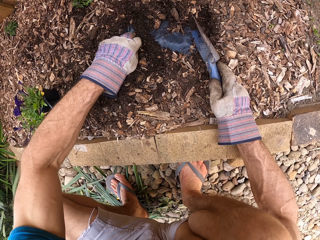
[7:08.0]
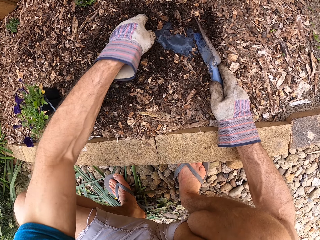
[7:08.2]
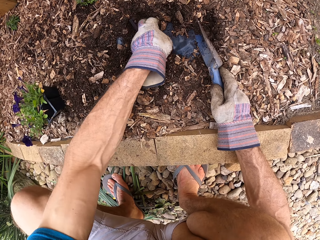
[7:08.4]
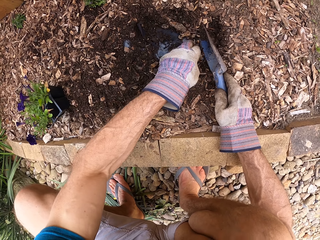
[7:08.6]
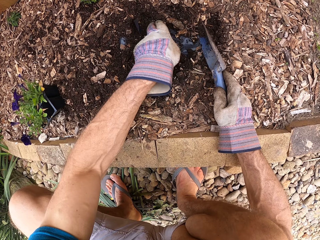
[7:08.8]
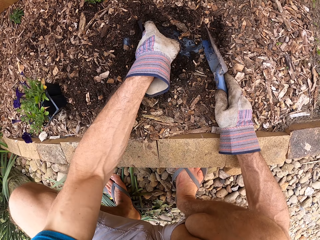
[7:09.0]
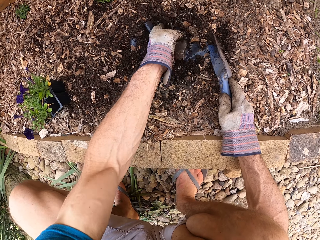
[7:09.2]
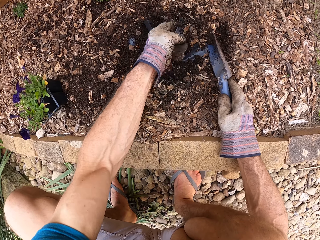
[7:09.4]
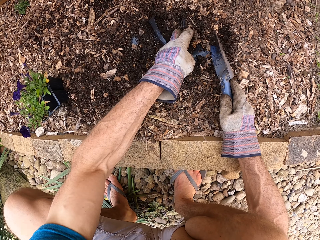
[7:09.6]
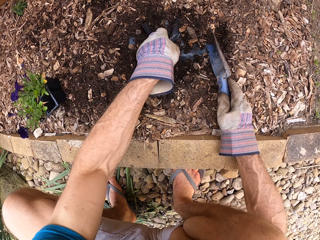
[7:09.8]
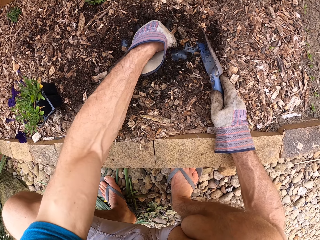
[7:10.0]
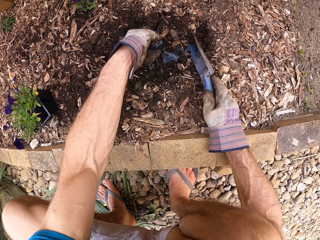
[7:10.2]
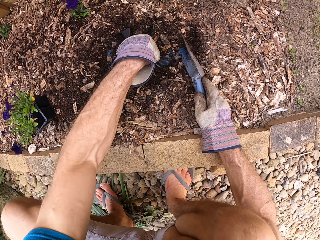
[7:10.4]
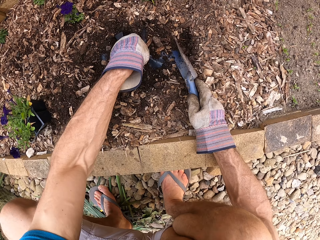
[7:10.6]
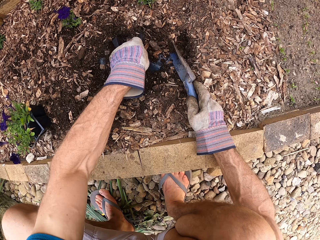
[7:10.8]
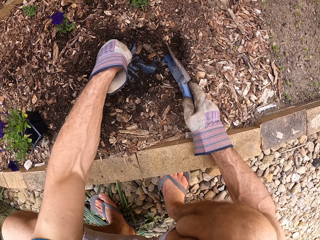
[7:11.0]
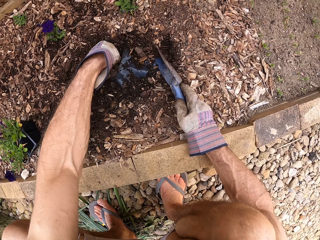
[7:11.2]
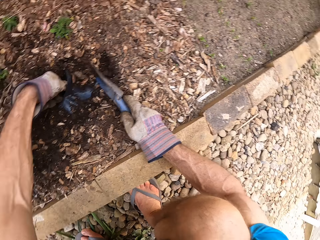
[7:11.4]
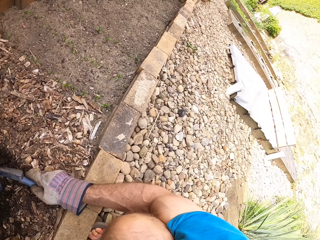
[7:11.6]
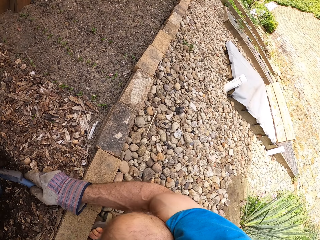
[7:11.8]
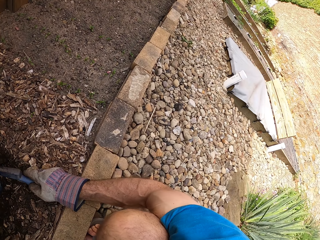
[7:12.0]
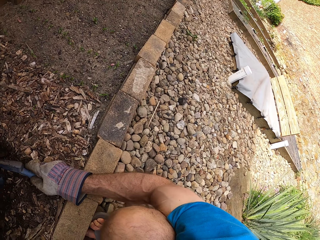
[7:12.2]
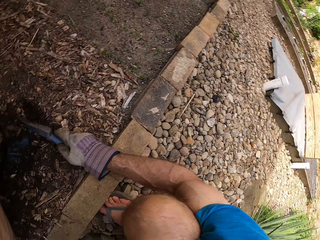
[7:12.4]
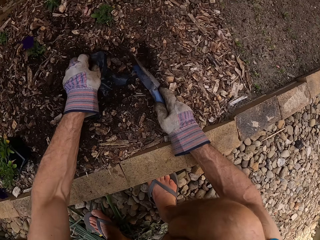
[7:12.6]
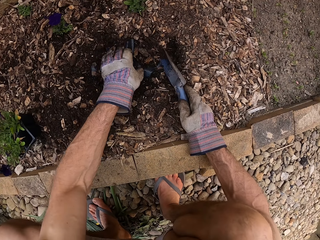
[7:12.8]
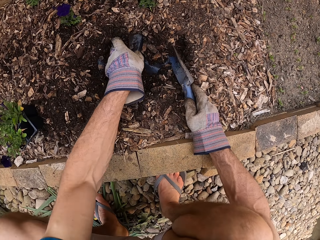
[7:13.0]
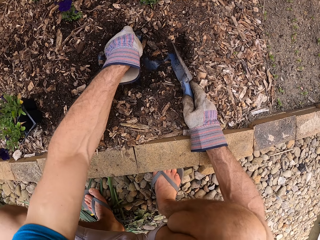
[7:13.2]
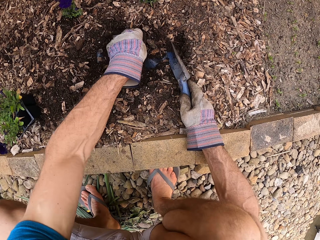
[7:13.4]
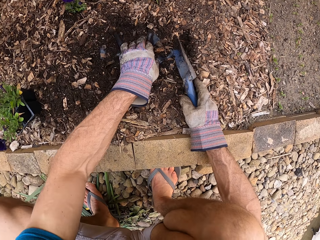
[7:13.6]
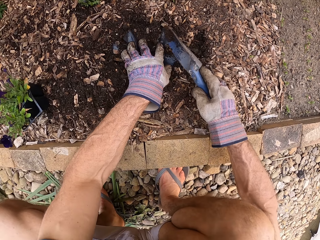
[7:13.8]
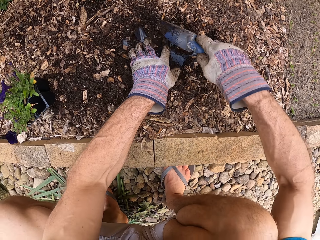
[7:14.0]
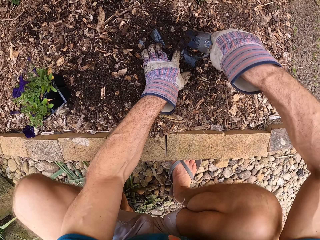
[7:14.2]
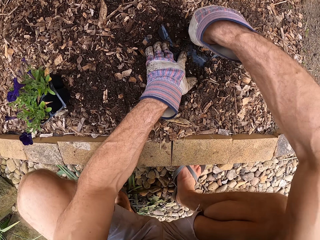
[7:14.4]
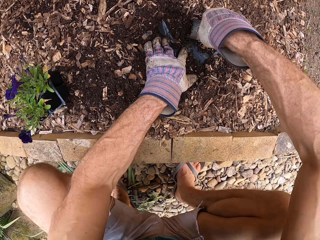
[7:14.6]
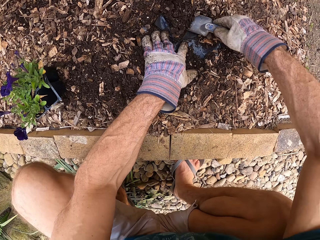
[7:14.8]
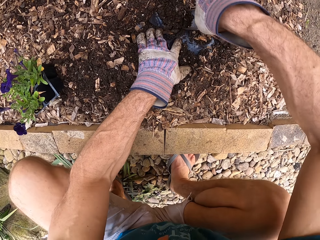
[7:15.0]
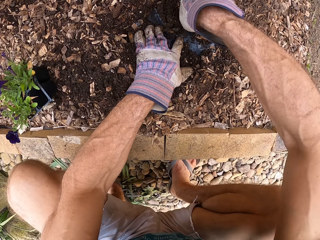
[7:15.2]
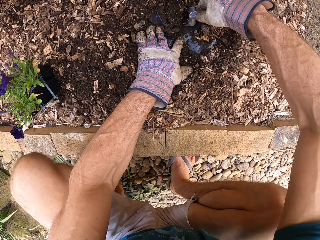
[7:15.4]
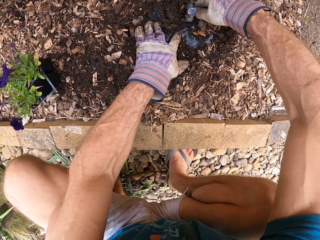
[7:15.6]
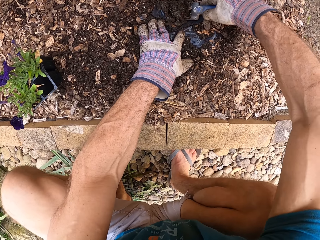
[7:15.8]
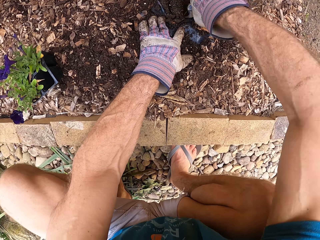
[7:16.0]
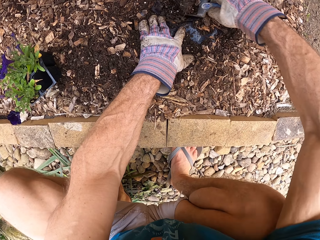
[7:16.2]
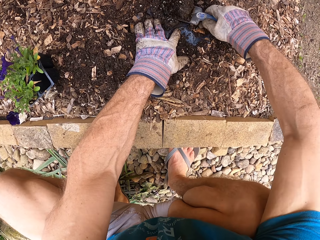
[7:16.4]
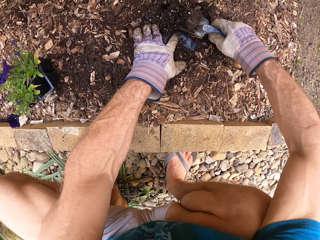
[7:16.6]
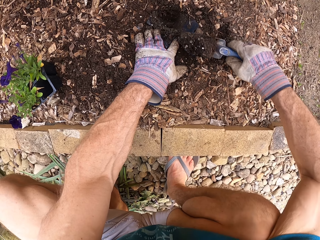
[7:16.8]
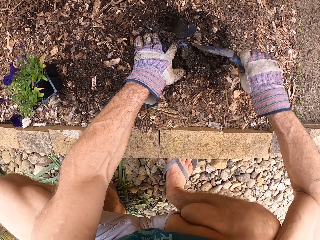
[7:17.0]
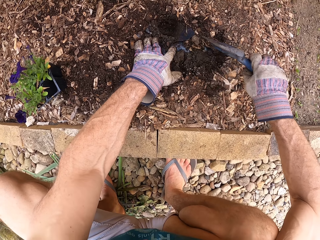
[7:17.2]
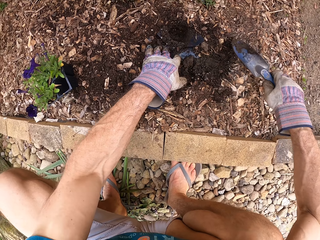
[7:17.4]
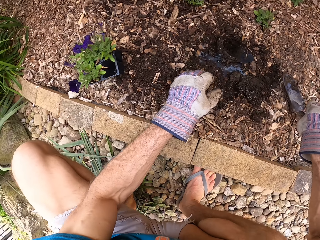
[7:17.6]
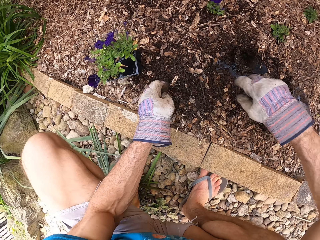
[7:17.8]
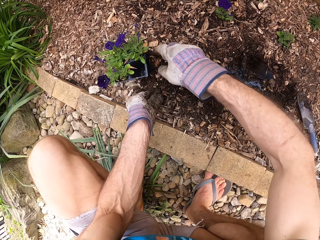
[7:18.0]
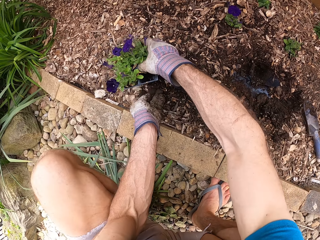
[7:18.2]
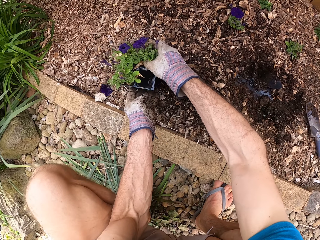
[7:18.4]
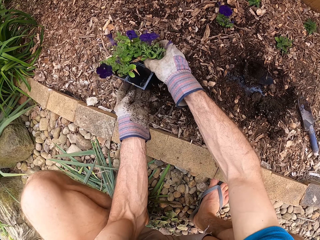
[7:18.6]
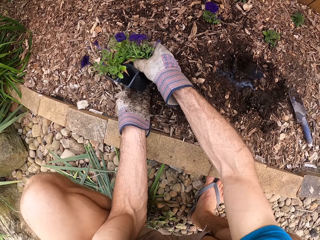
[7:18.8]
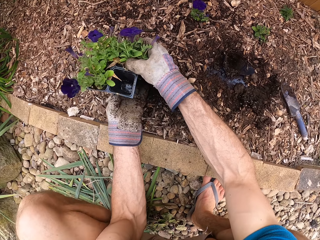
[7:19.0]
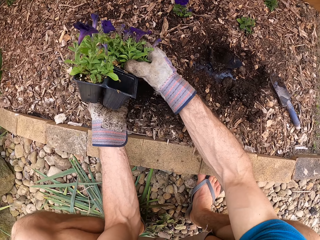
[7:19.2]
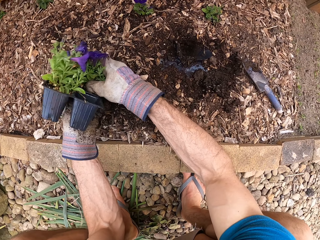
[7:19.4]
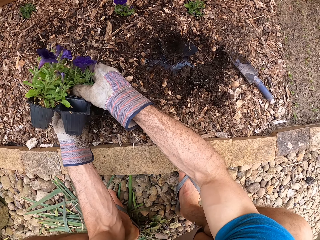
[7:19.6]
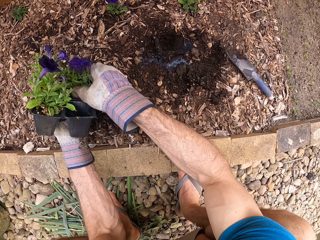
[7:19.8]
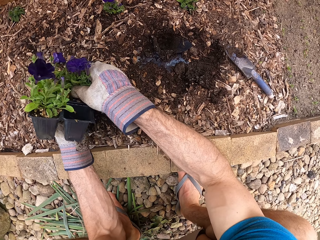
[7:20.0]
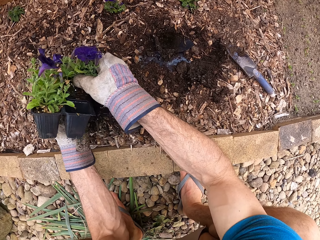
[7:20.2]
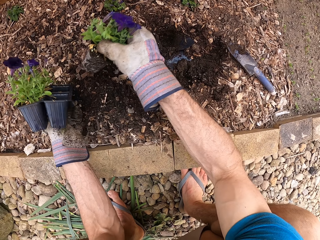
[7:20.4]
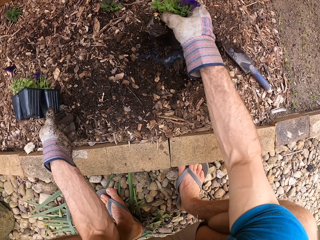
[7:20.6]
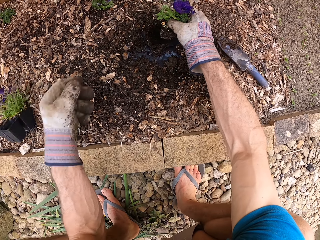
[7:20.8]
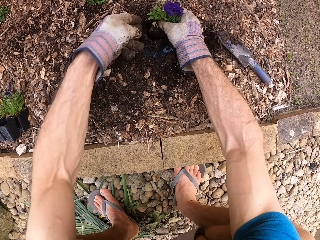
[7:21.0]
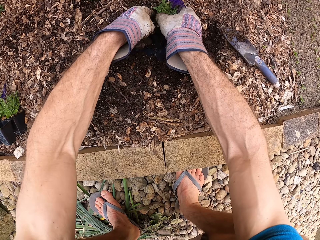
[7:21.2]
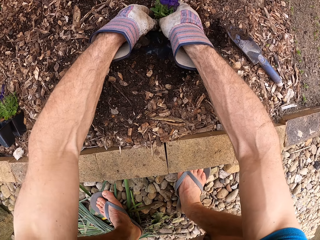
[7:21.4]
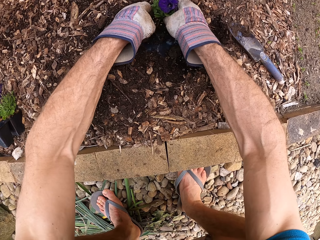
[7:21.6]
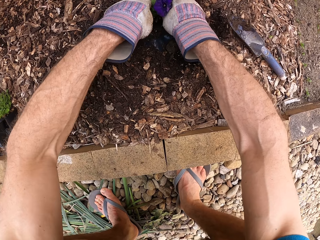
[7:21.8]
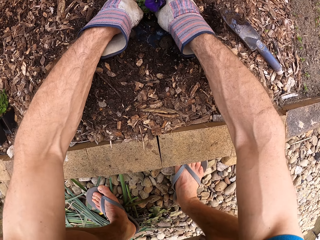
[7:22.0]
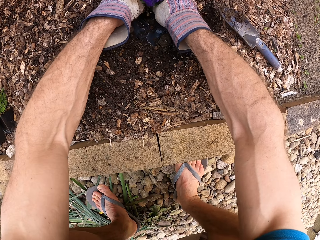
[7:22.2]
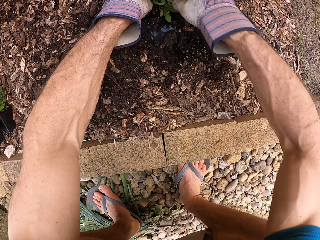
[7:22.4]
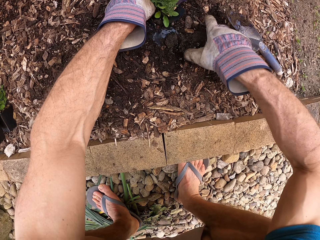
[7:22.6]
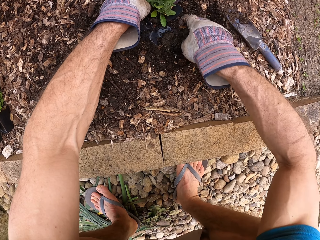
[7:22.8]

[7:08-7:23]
The camera wearer lifts the plastic paper edges. He tears the plastic paper with his hand. He turns. He digs a hole through the plastic paper with a trowel. He scoops soil with the trowel. He puts the garden trowel on the sawdust. He holds a seedling. He holds a seedling tray. He lifts the seedling tray off the sawdust. He removes a seedling from the tray. He puts the seedling tray on the sawdust. He puts the seedling in the plastic paper.

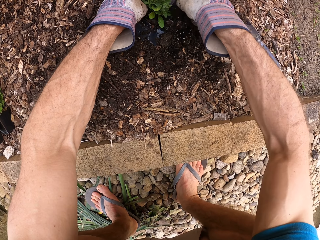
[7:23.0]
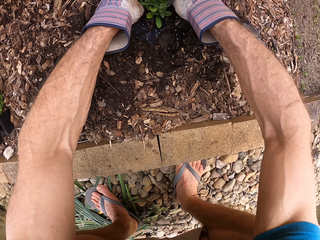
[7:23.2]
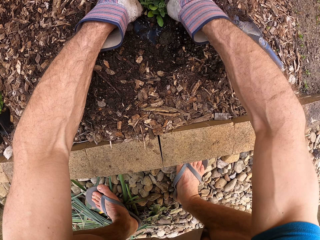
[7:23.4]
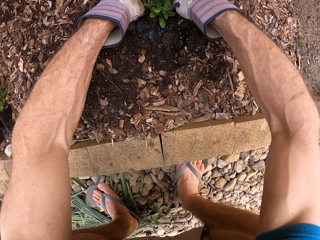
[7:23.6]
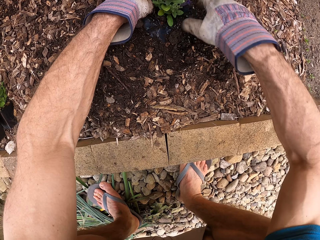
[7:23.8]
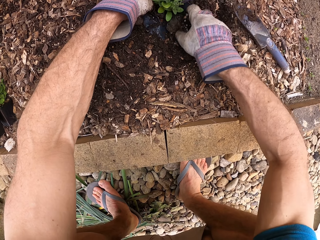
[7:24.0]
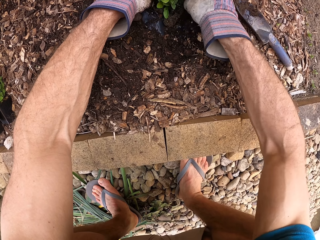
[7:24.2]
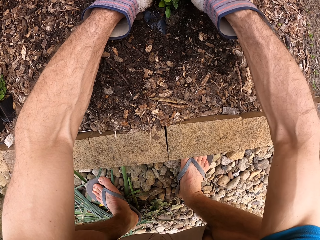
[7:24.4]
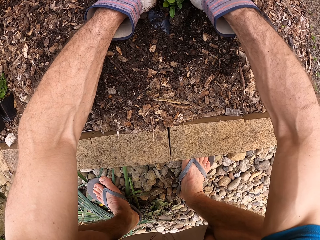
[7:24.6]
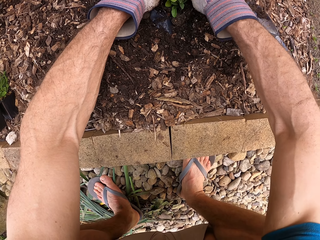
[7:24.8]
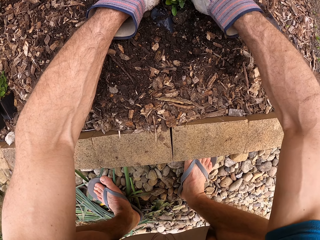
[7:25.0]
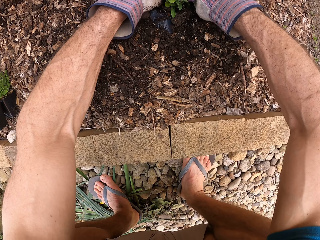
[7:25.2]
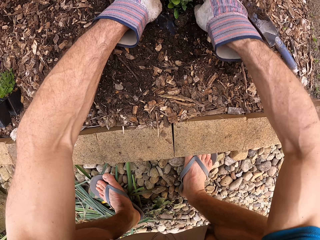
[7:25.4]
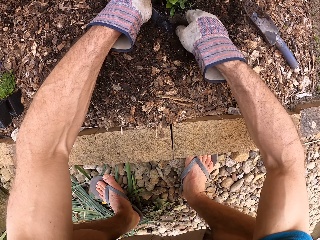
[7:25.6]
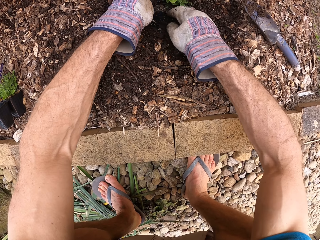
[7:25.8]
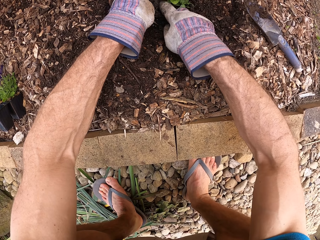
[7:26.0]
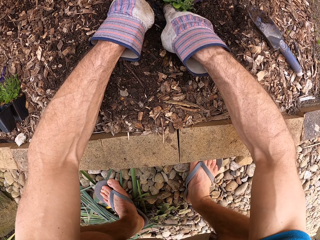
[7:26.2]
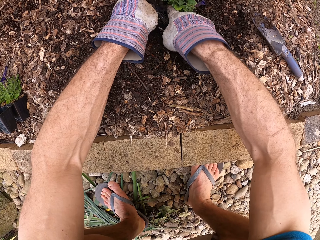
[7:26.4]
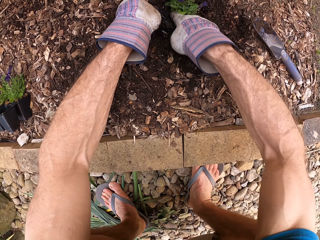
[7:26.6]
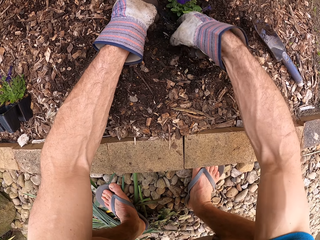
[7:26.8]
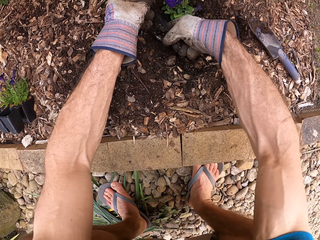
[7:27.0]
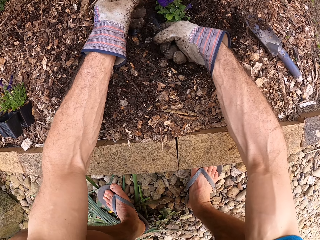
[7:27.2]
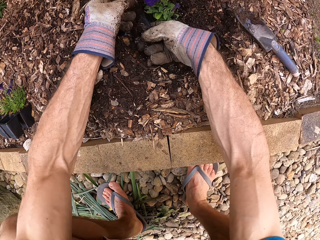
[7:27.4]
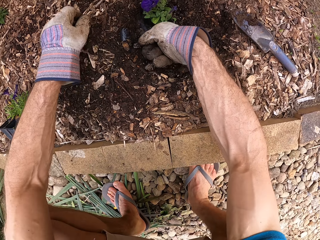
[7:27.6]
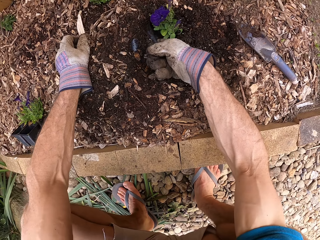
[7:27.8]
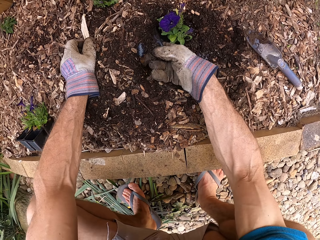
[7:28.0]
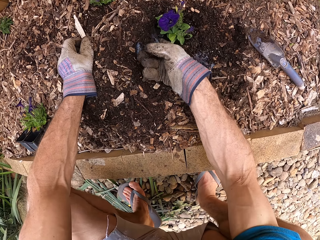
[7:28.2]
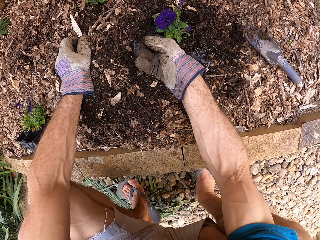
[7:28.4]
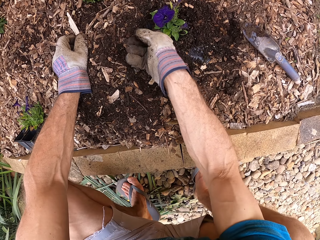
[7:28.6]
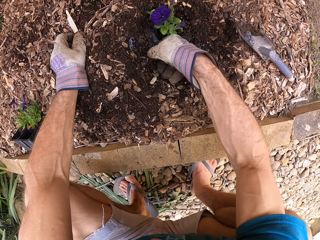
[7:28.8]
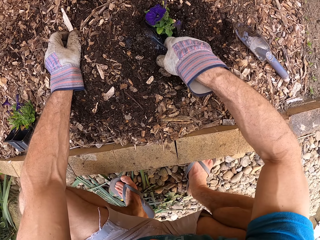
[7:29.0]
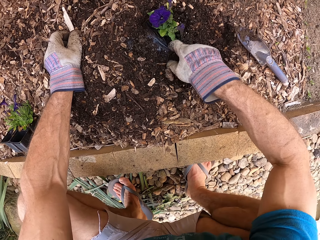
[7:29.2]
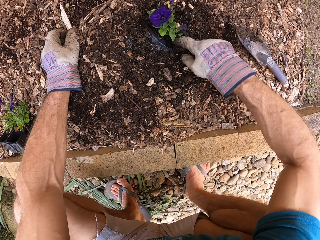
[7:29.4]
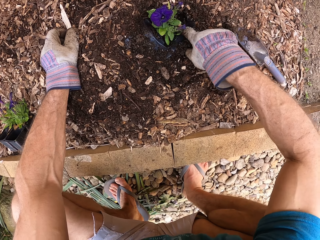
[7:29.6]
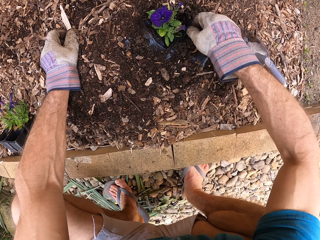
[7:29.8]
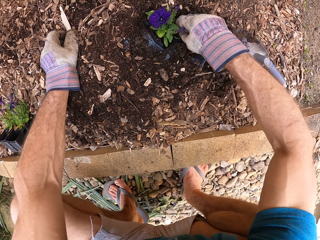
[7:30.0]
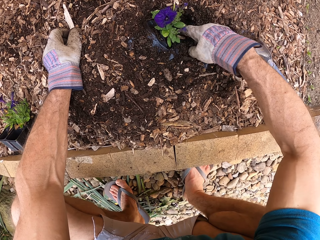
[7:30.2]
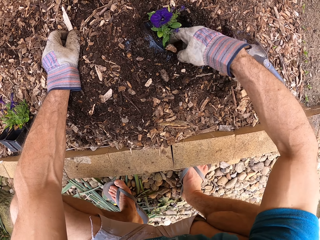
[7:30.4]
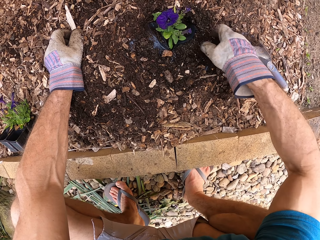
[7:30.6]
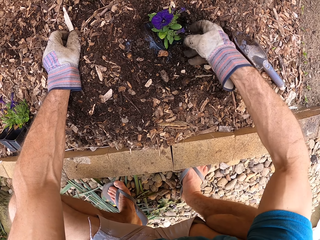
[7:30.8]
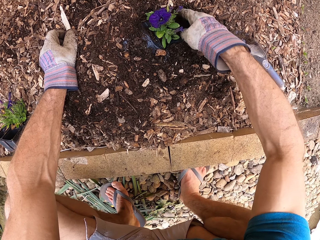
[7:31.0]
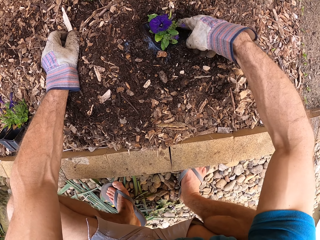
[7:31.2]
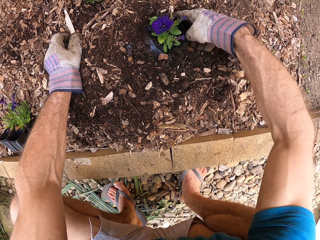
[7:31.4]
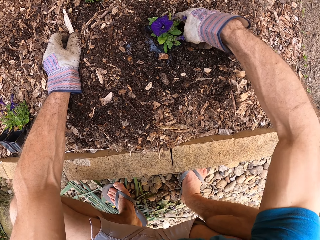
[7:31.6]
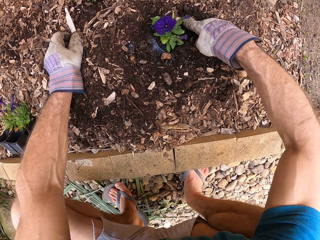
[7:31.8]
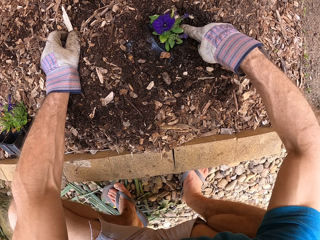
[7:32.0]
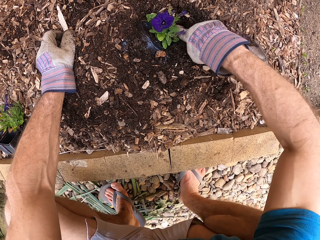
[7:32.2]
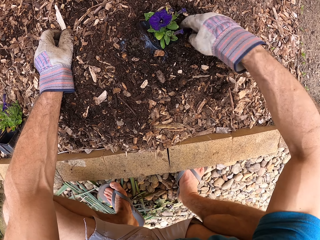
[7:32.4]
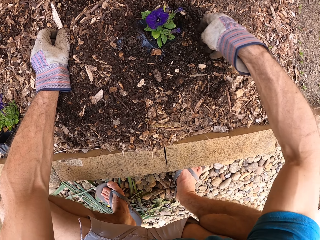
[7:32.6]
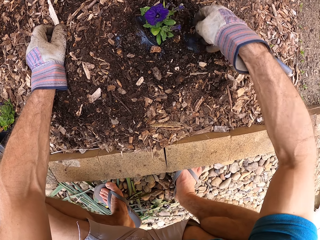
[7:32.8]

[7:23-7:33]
The camera wearer covers the seedling with soil. They pull the plastic paper. They cover the seedling with soil.
